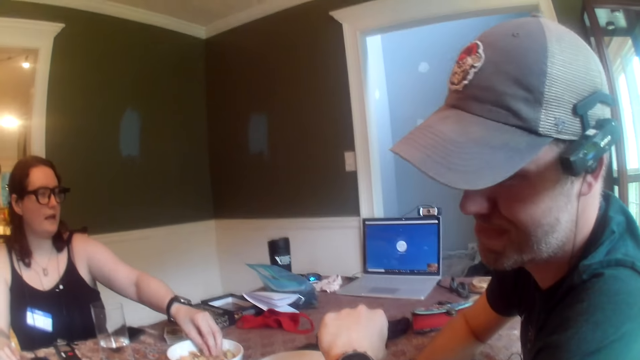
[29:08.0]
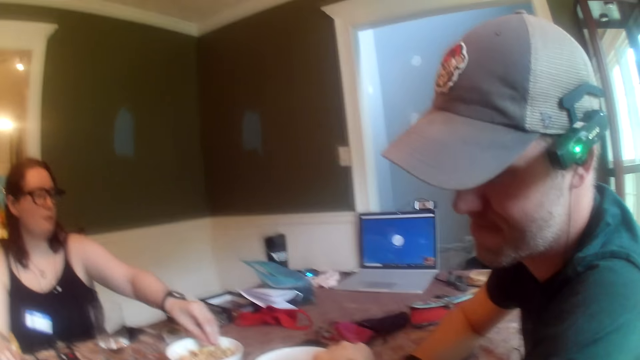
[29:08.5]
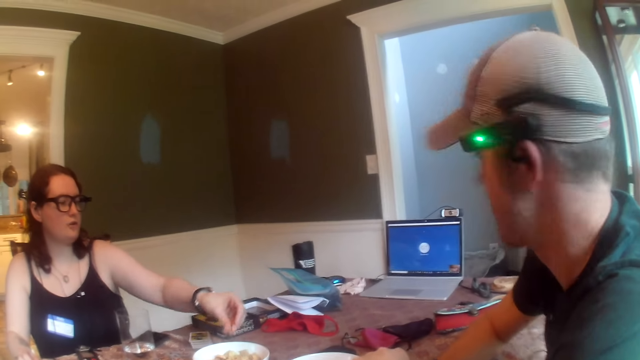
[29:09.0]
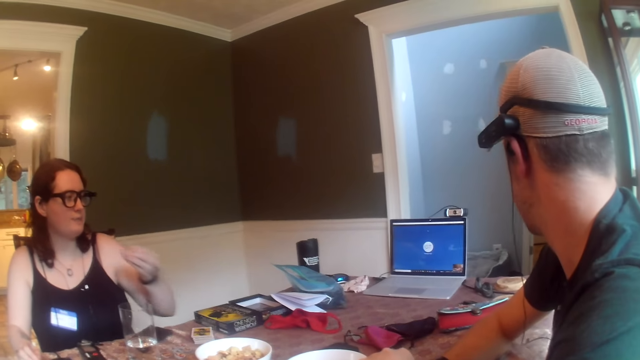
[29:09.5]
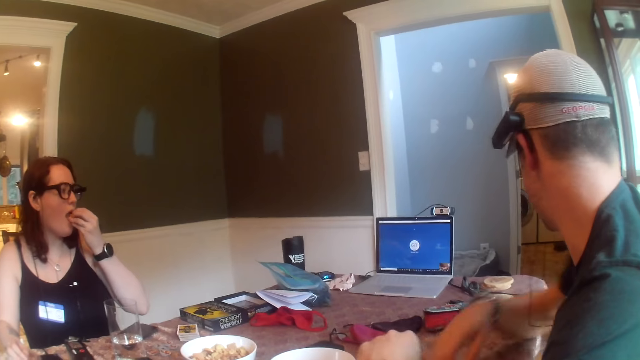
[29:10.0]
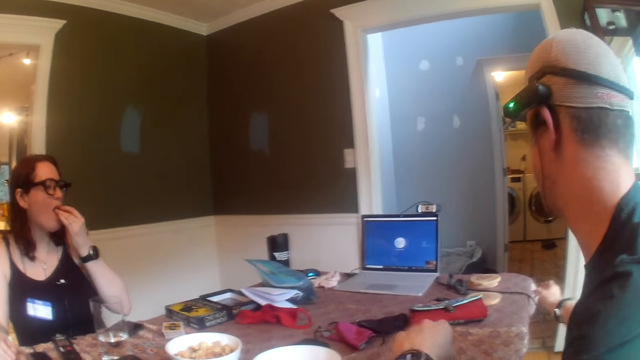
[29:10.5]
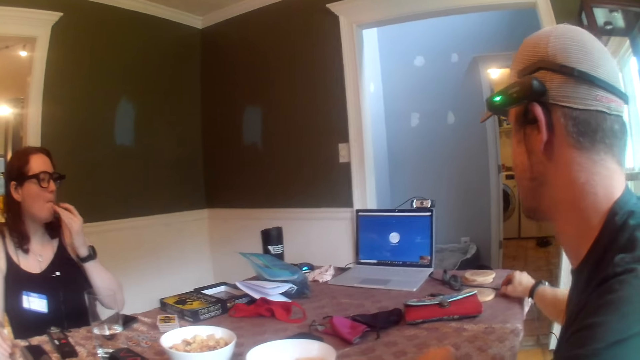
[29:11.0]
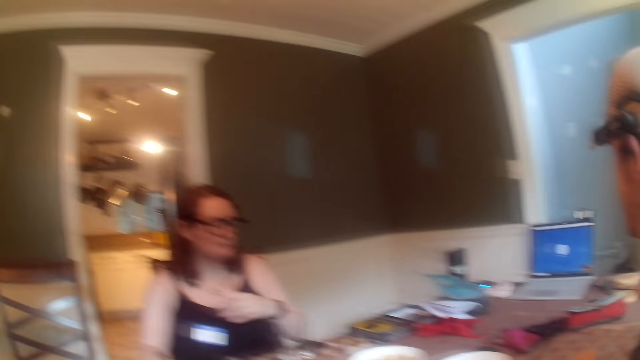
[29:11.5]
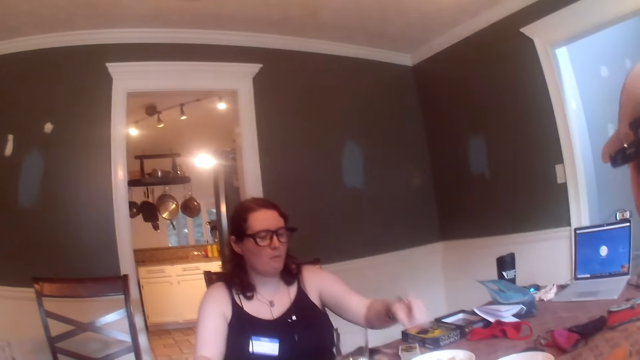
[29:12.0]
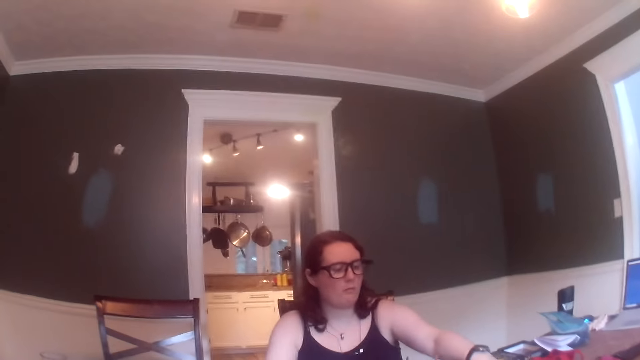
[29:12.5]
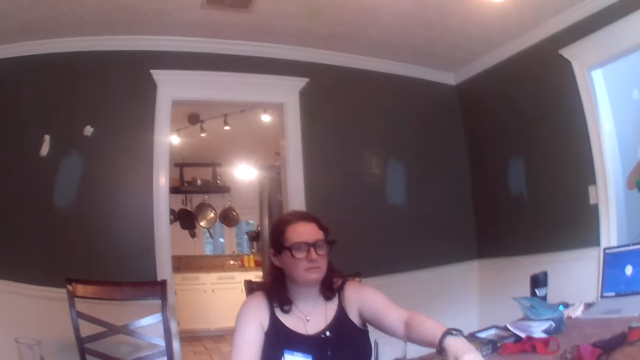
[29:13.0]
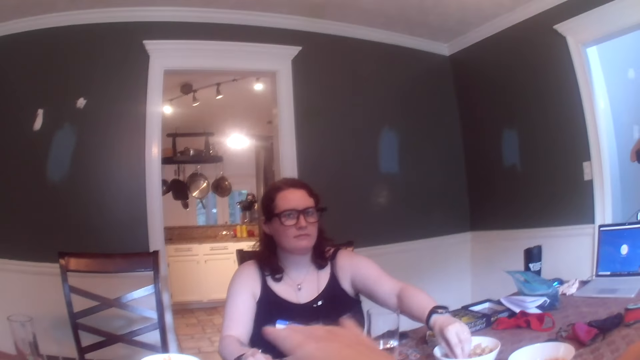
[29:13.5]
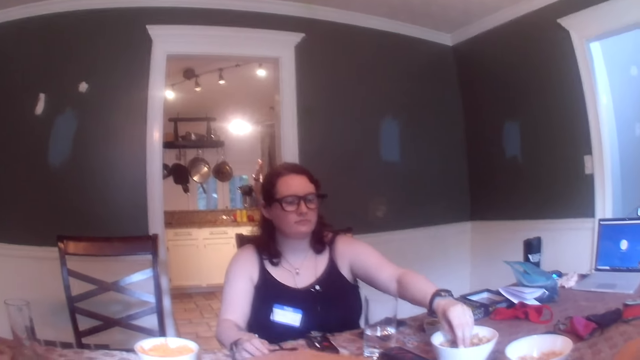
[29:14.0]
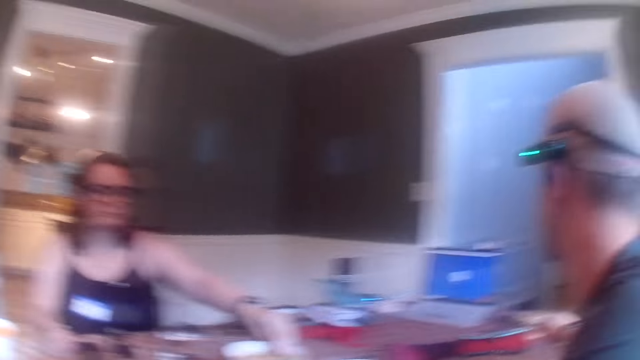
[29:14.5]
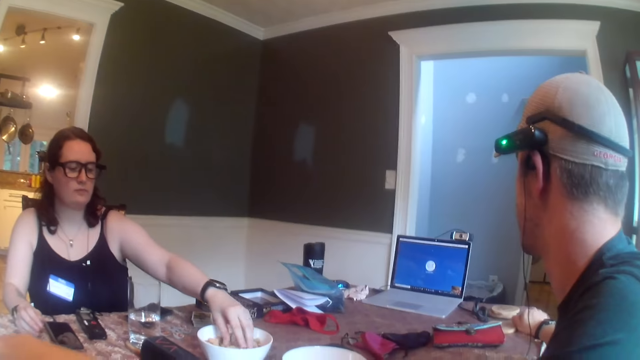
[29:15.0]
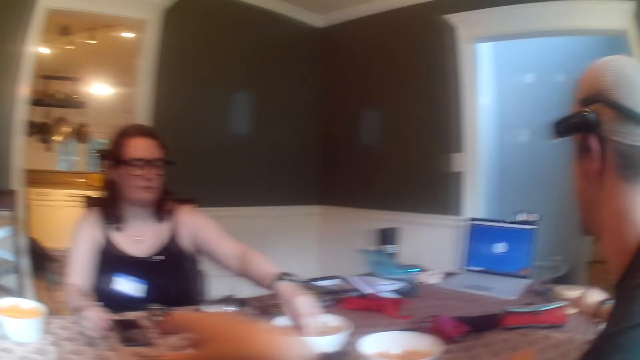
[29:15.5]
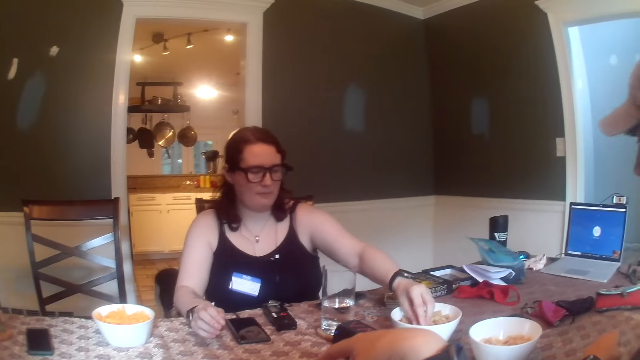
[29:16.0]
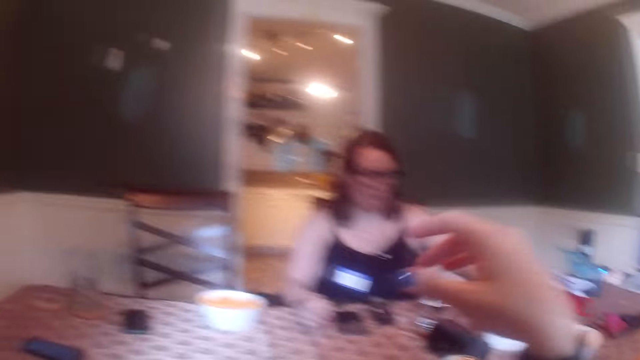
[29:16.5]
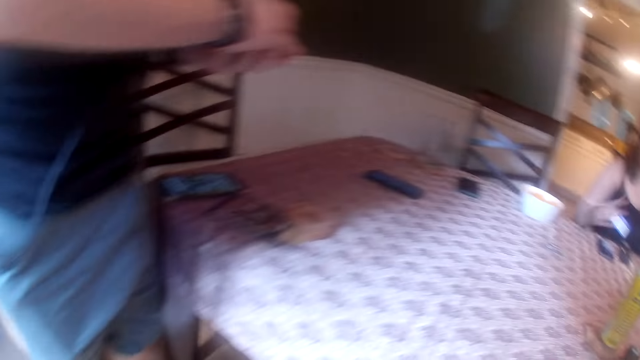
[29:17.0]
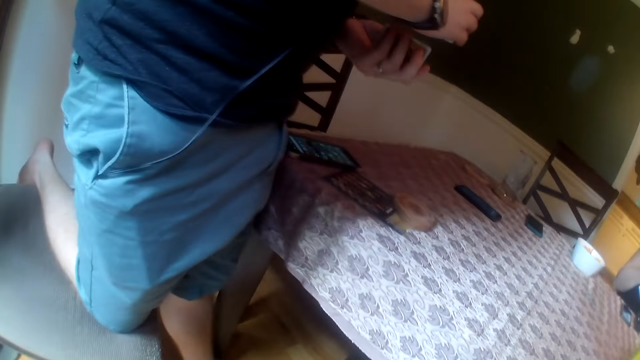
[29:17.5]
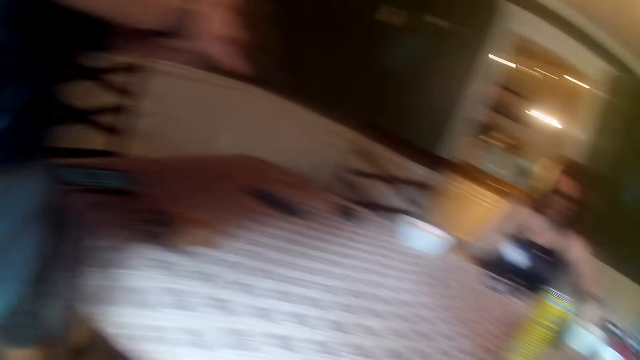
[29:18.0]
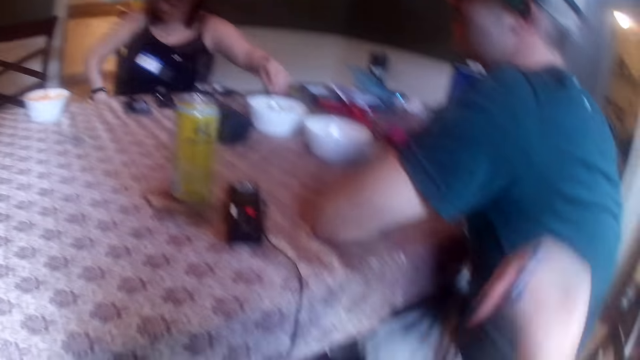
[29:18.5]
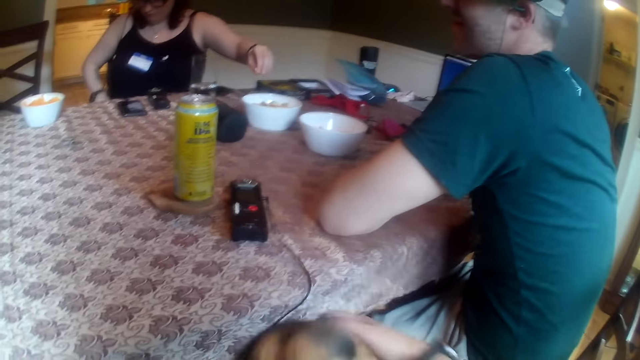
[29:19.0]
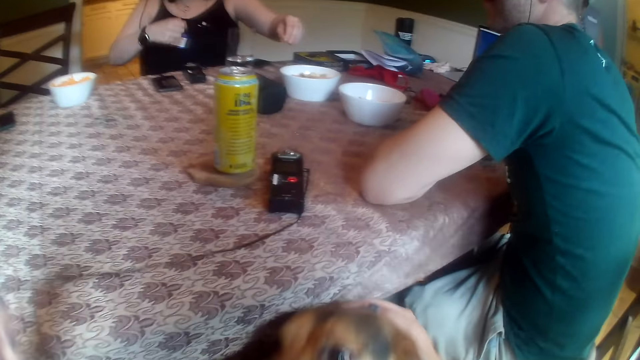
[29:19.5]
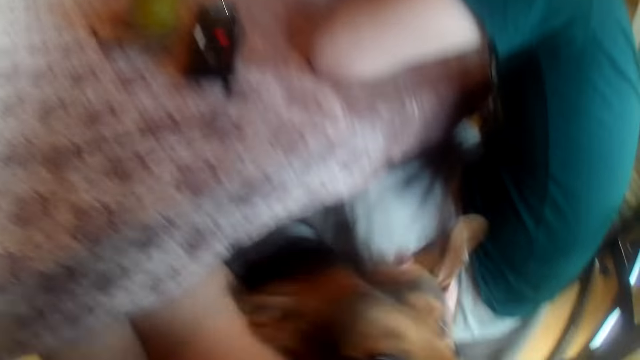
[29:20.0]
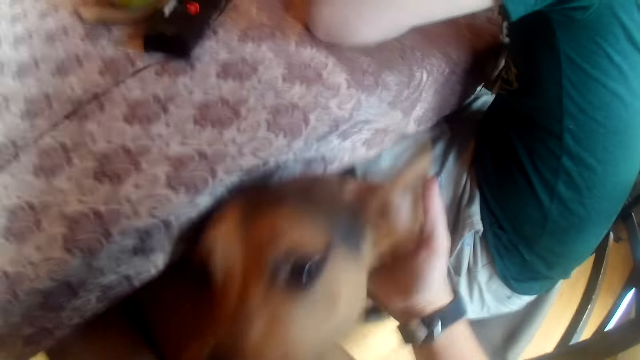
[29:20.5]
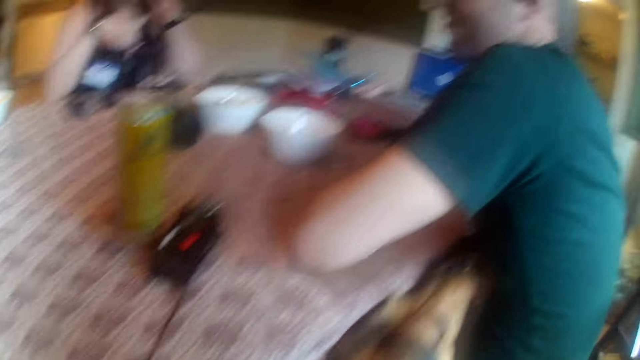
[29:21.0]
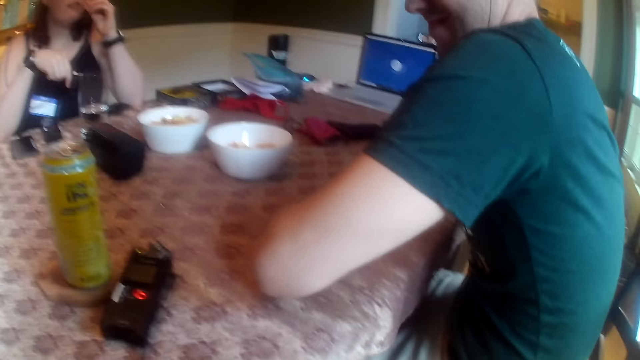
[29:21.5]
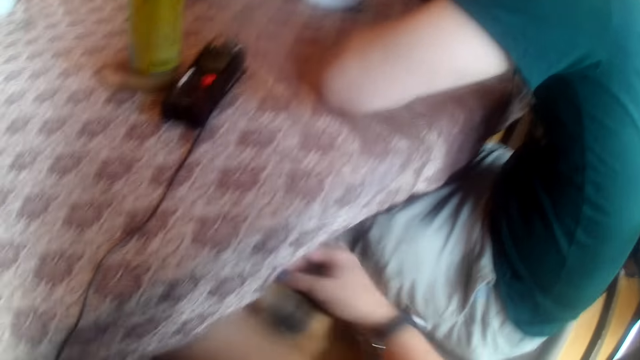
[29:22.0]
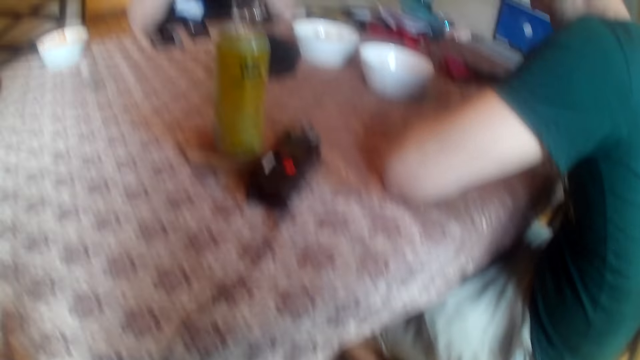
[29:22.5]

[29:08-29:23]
A woman converses with a man. She eats some cookies from the plate with her left hand. The man touches a laptop cable with his right hand. He operates the laptop. The woman takes cookies from the plate with her left hand. The camera wearer converses with the woman. Another woman crawls in the room. The camera wearer looks around. Another man shuffles cards with both hands. The camera wearer rubs the head of a dog with her right hand. She pats the dog.

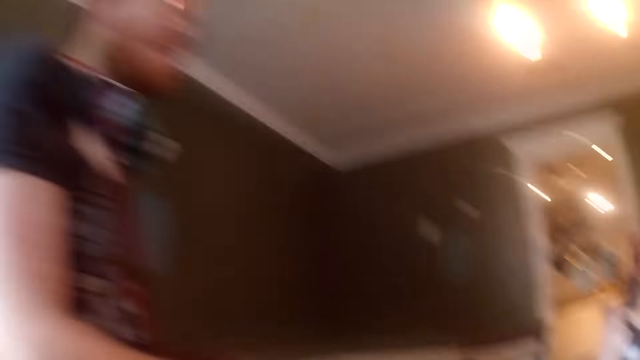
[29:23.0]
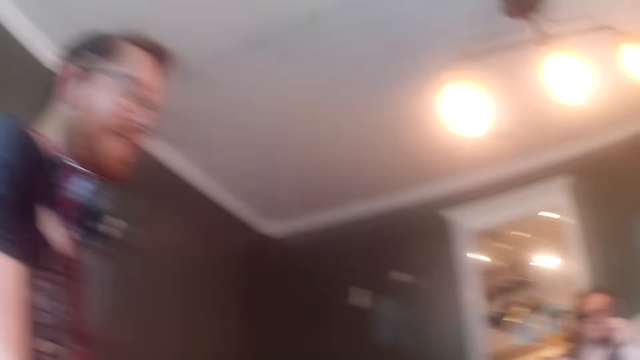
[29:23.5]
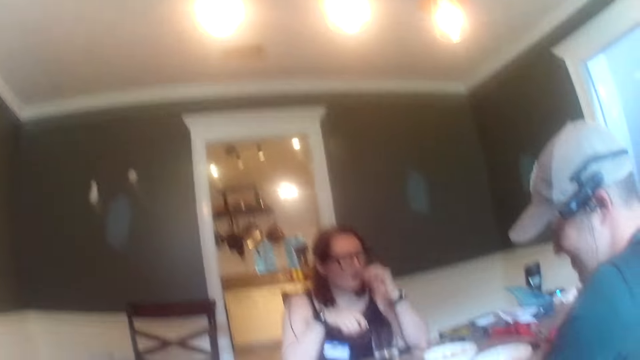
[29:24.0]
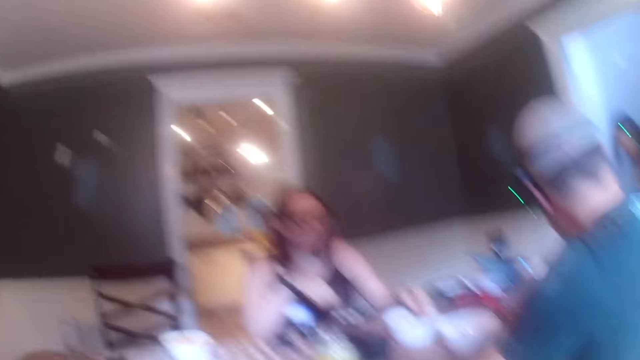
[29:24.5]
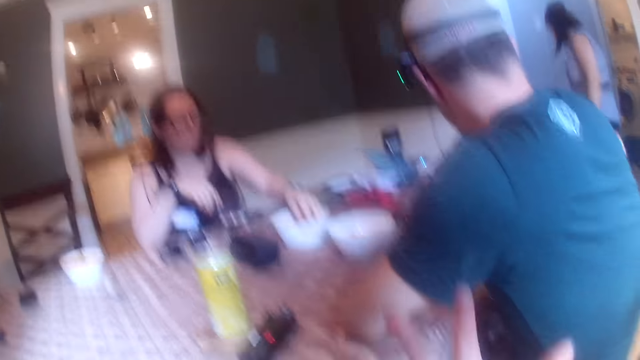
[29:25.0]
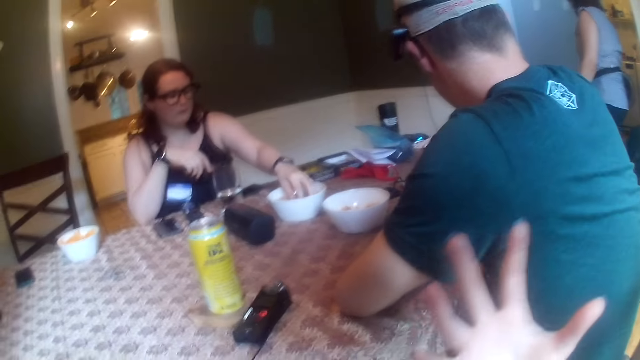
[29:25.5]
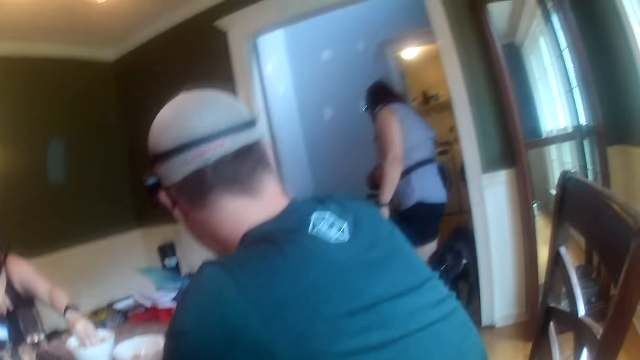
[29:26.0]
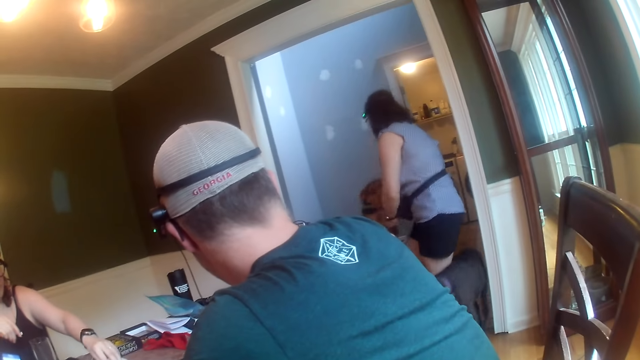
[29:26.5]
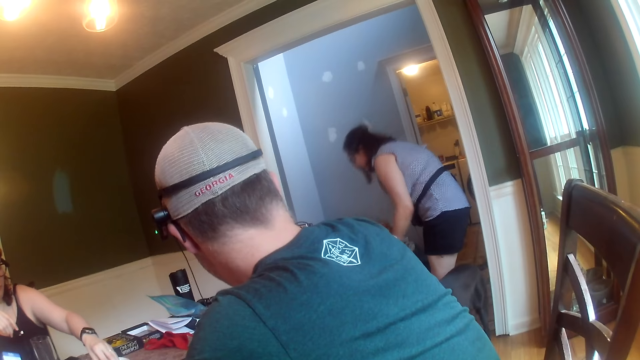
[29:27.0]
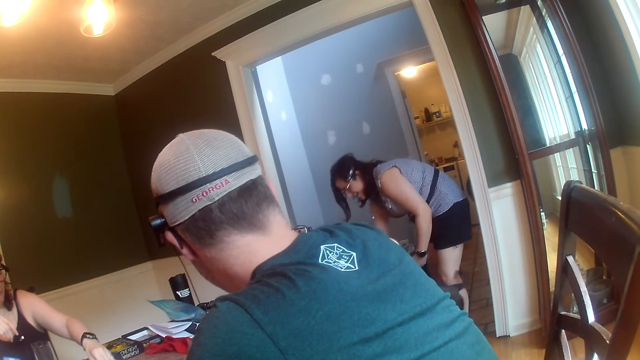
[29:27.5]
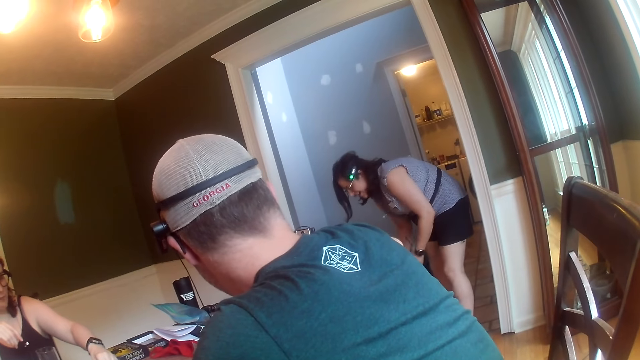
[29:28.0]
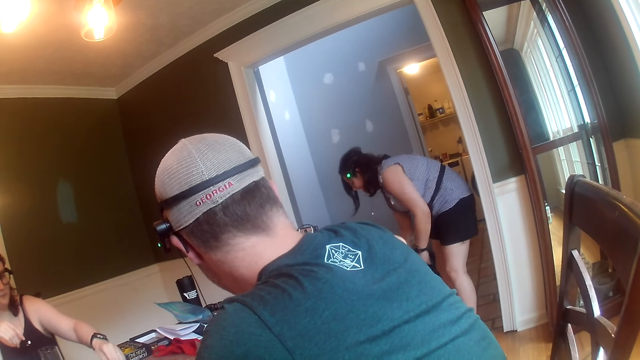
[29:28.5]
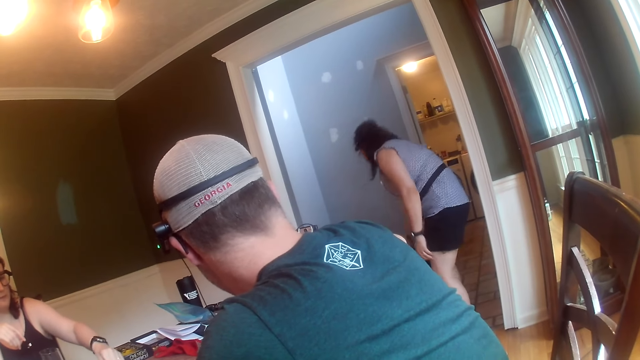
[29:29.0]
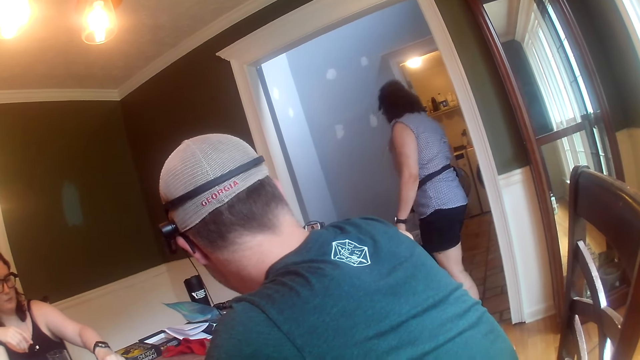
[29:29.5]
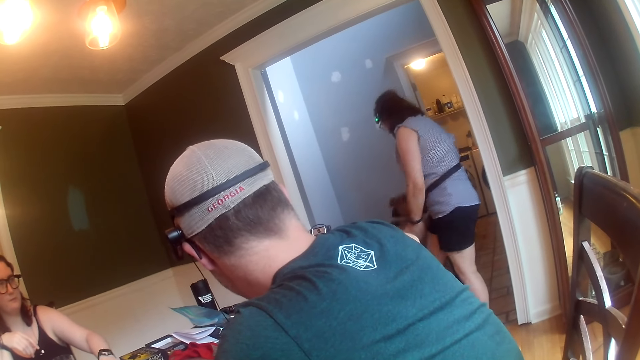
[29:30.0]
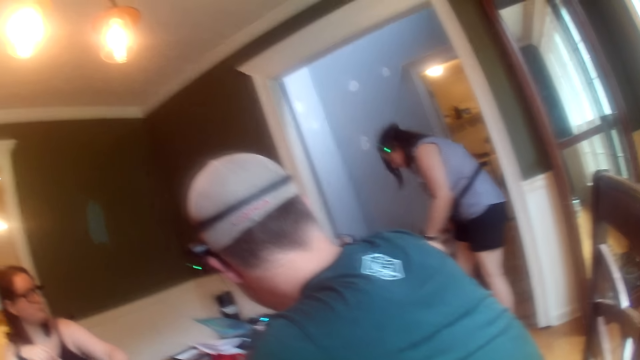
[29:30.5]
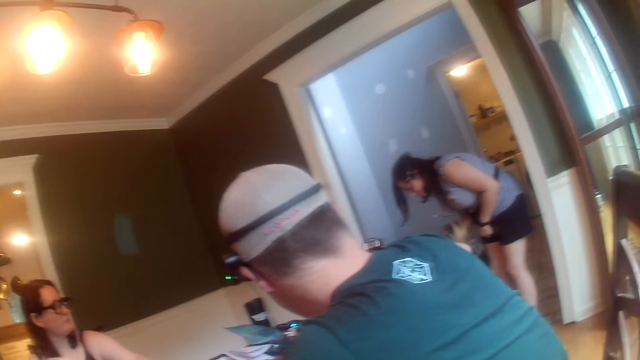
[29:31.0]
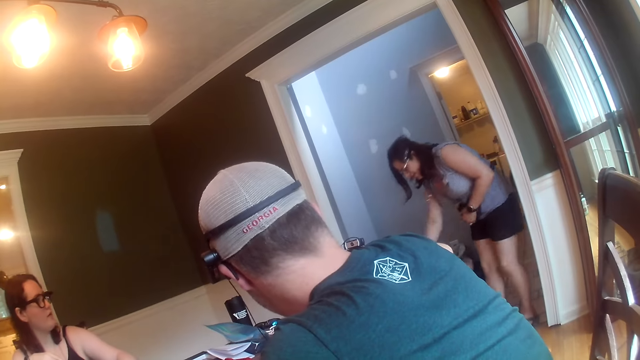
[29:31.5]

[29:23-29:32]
A woman touches the cookies in the plate with her left hand. Another woman touches the dog with her right hand. The first woman picks snacks. The other woman pats dogs.
